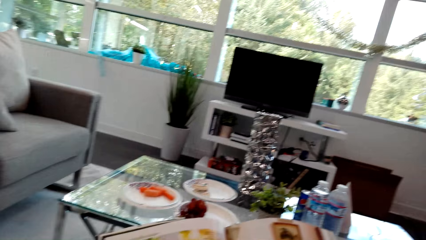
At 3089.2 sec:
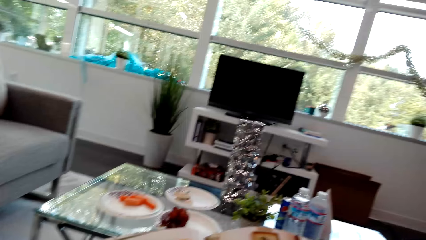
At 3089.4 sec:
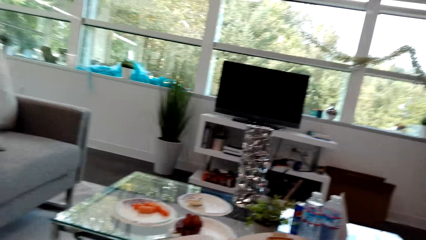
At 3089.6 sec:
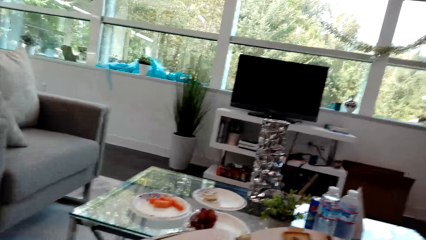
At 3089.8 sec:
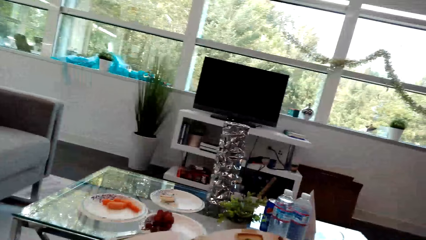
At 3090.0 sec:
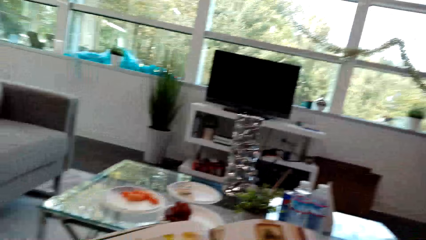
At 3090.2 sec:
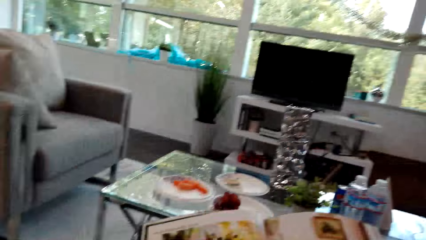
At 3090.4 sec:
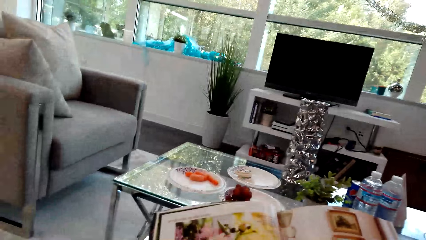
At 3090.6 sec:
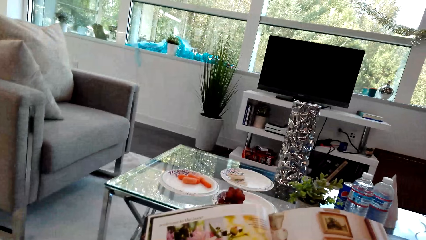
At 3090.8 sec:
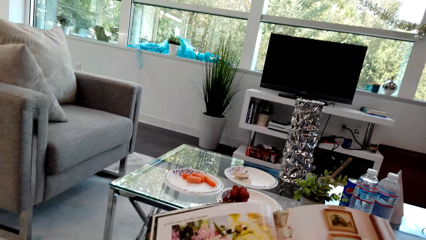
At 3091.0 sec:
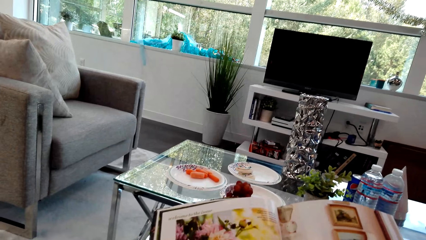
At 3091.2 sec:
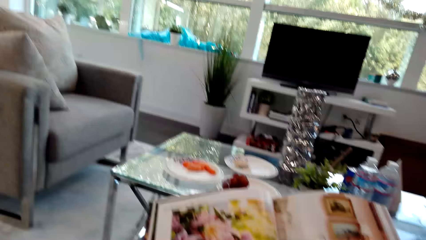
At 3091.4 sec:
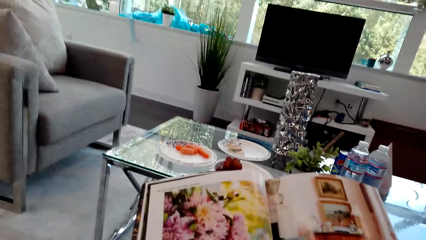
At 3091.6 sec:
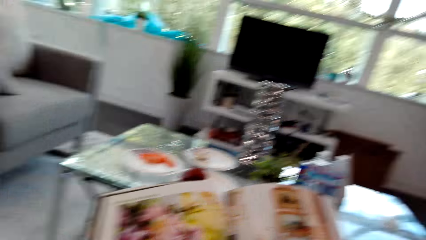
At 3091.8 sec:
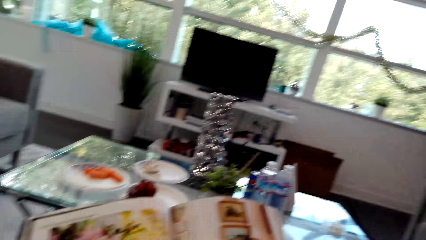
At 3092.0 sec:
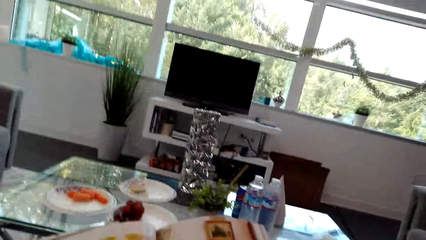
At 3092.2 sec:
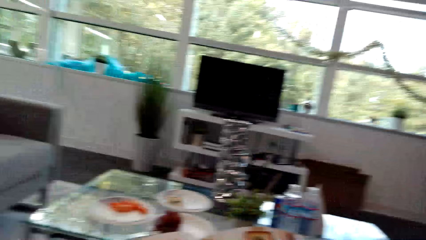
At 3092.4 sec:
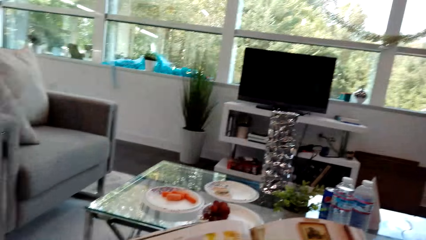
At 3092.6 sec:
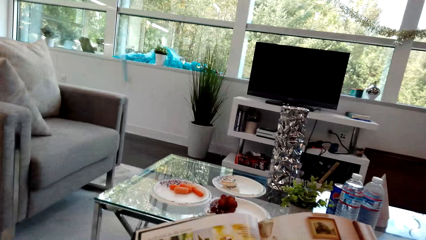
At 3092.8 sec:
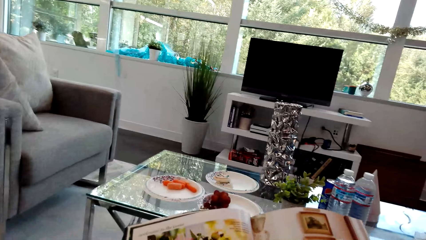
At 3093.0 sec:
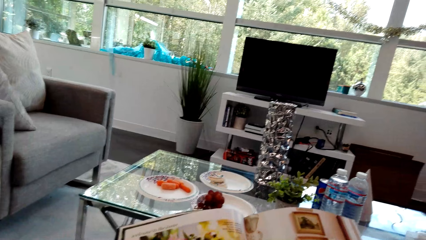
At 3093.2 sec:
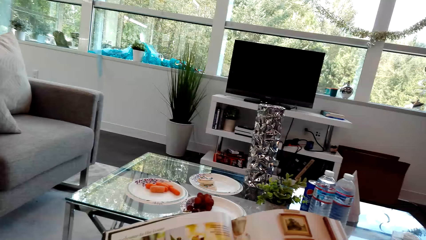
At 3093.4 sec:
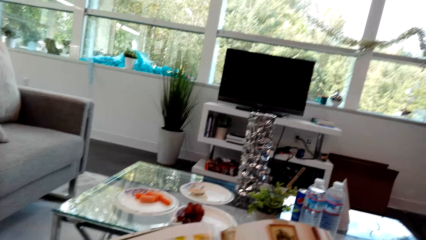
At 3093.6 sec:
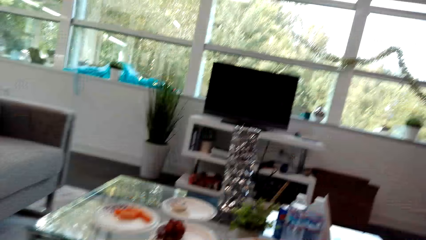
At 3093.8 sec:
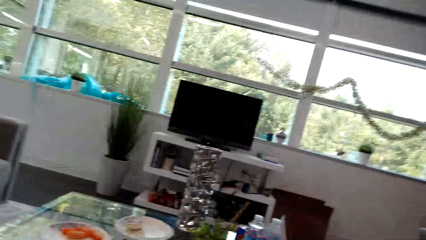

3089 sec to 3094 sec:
The camera wearer rotates the camera.

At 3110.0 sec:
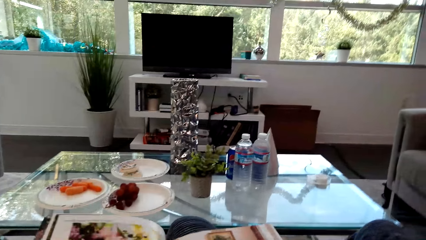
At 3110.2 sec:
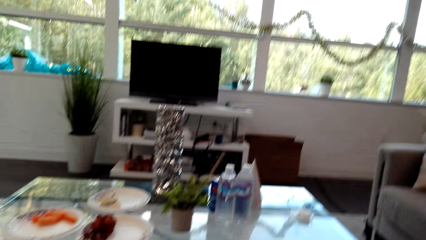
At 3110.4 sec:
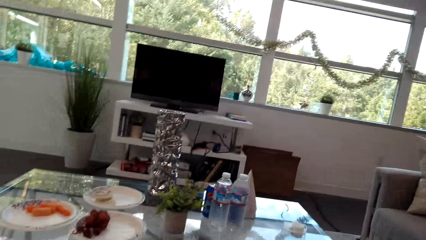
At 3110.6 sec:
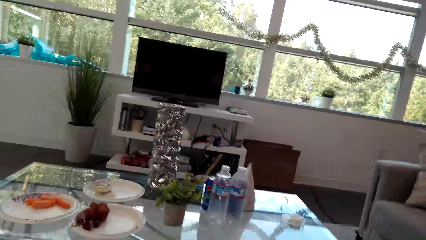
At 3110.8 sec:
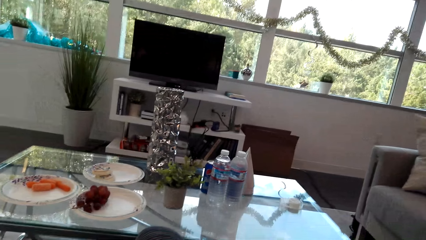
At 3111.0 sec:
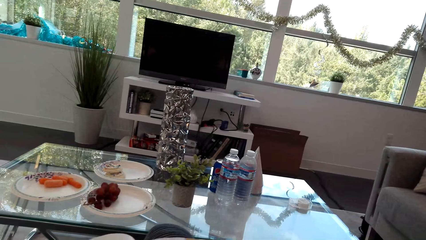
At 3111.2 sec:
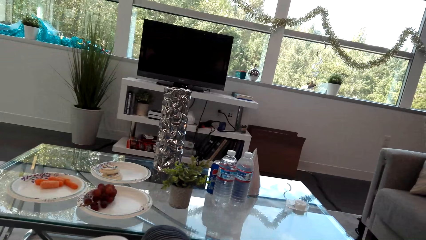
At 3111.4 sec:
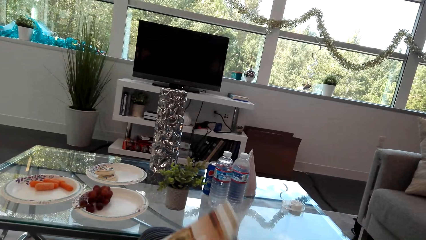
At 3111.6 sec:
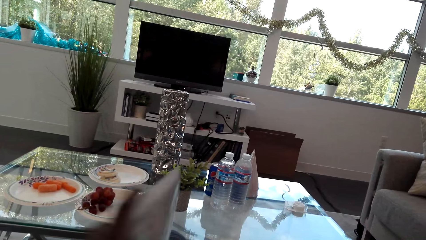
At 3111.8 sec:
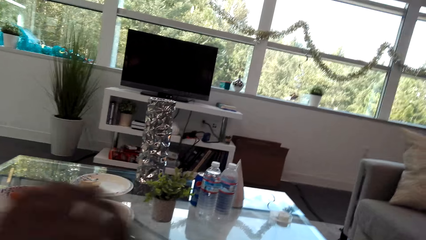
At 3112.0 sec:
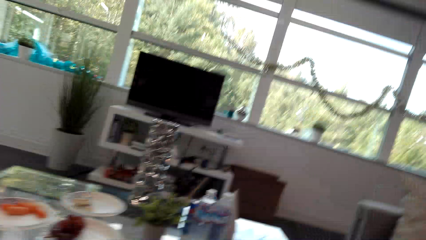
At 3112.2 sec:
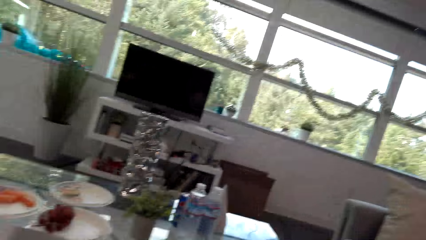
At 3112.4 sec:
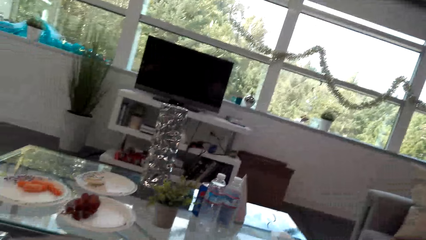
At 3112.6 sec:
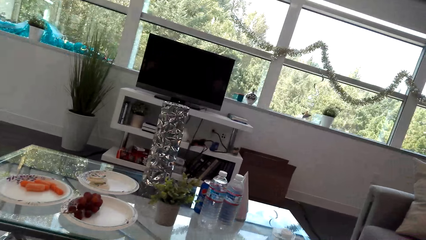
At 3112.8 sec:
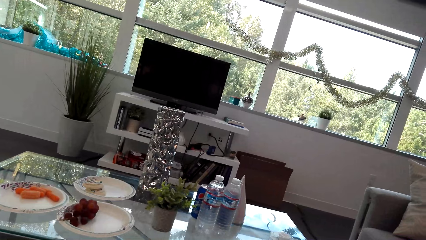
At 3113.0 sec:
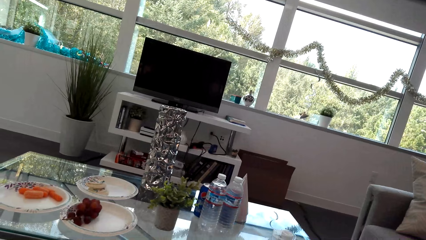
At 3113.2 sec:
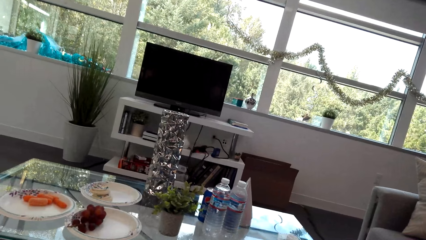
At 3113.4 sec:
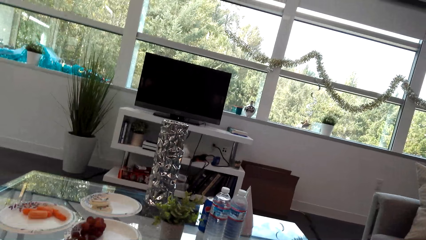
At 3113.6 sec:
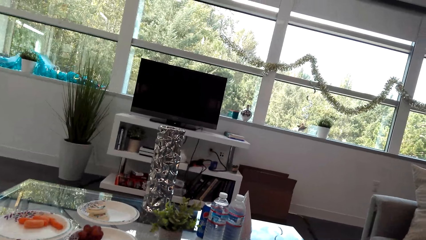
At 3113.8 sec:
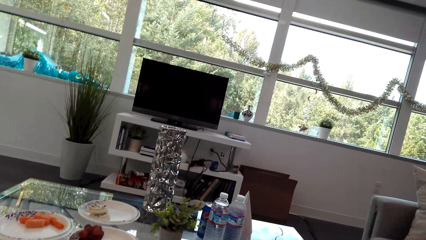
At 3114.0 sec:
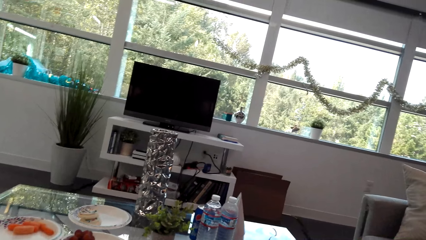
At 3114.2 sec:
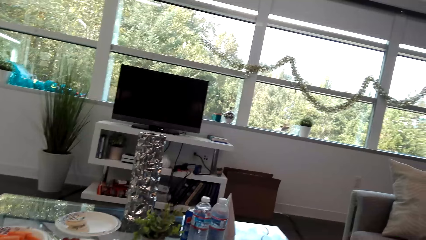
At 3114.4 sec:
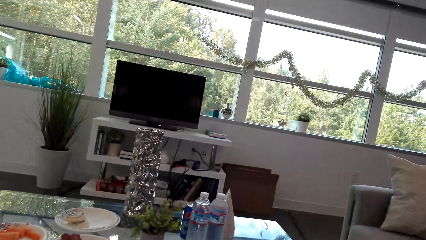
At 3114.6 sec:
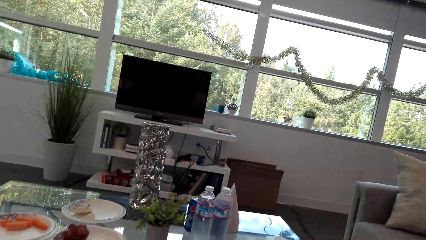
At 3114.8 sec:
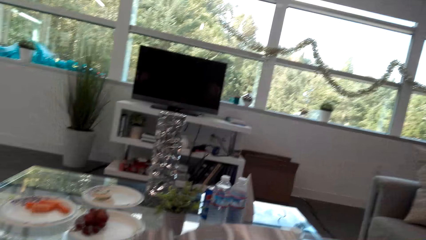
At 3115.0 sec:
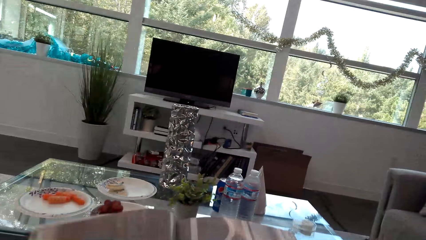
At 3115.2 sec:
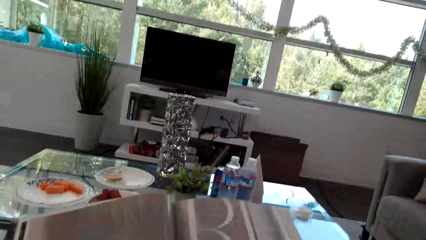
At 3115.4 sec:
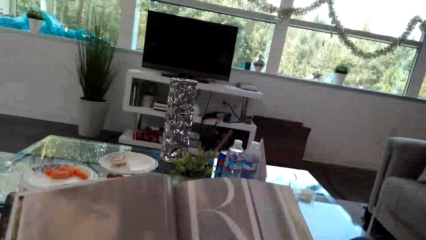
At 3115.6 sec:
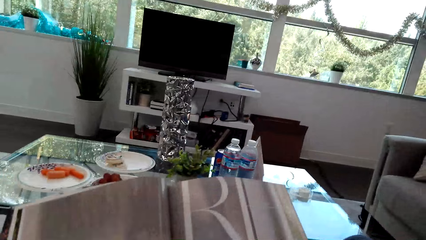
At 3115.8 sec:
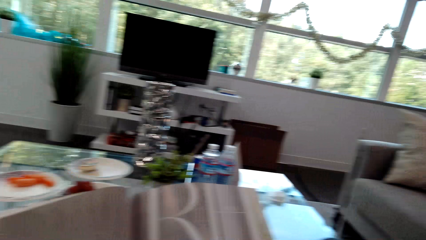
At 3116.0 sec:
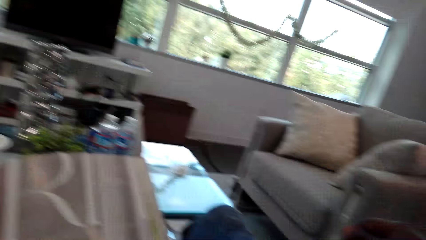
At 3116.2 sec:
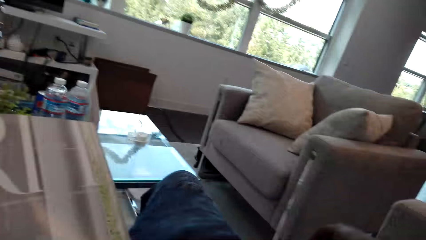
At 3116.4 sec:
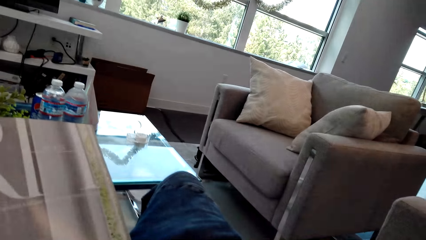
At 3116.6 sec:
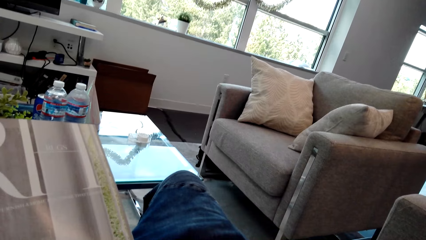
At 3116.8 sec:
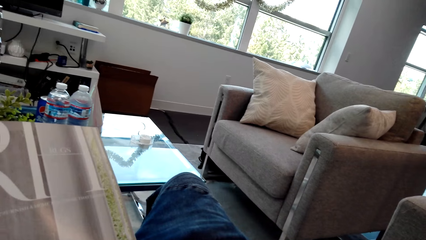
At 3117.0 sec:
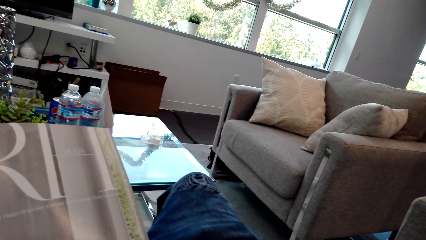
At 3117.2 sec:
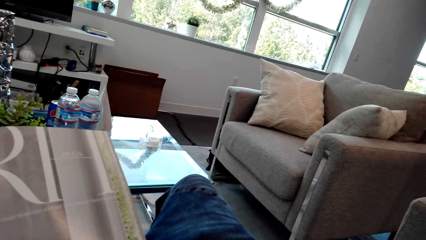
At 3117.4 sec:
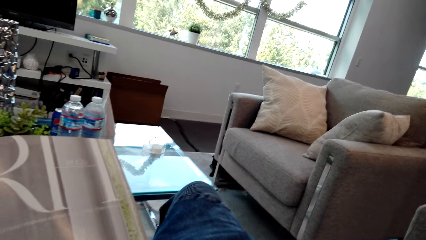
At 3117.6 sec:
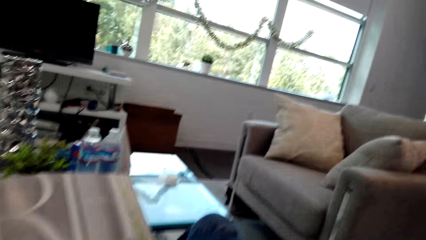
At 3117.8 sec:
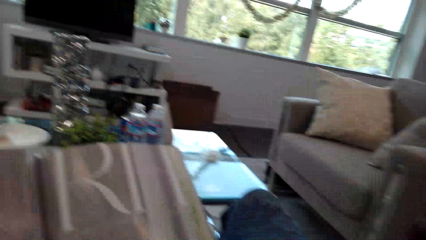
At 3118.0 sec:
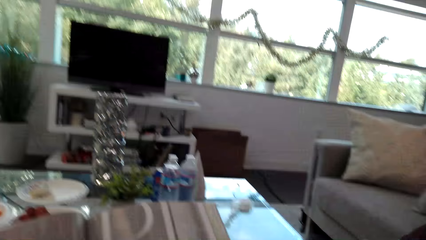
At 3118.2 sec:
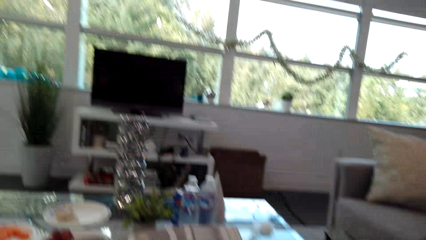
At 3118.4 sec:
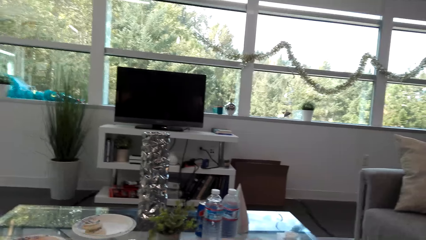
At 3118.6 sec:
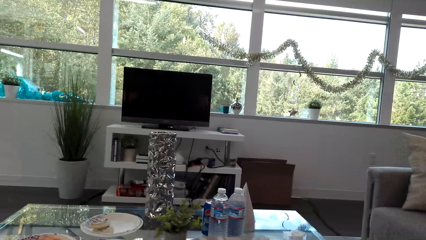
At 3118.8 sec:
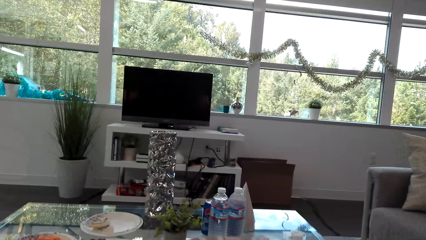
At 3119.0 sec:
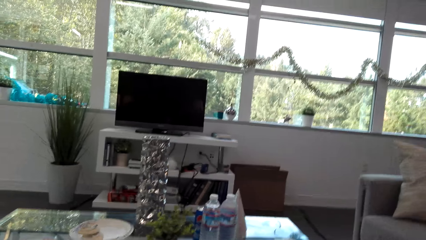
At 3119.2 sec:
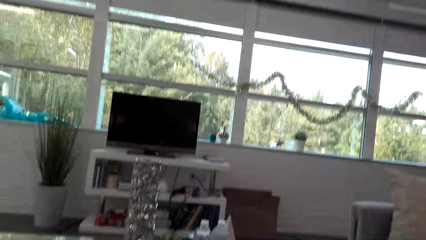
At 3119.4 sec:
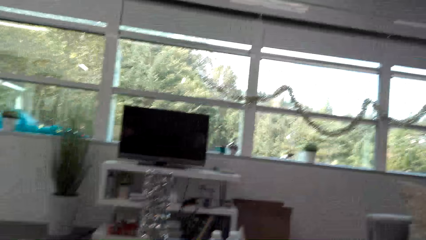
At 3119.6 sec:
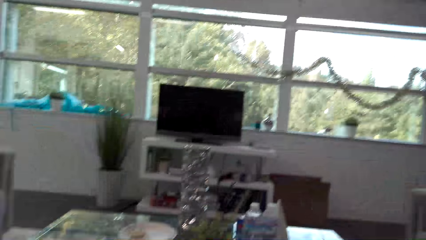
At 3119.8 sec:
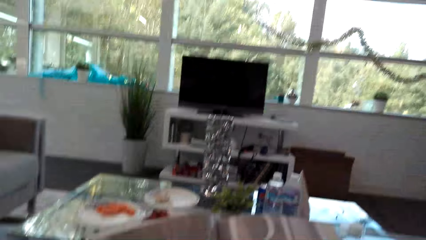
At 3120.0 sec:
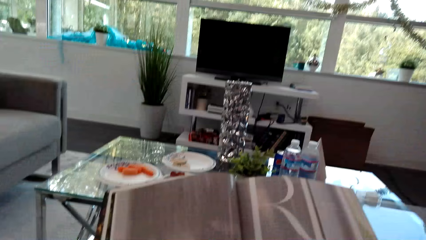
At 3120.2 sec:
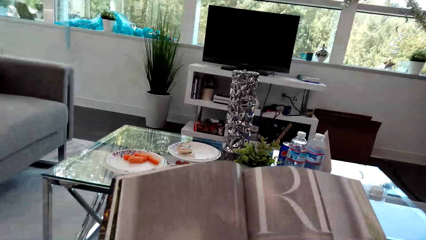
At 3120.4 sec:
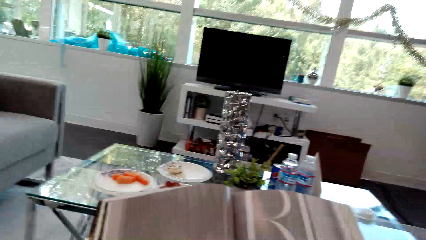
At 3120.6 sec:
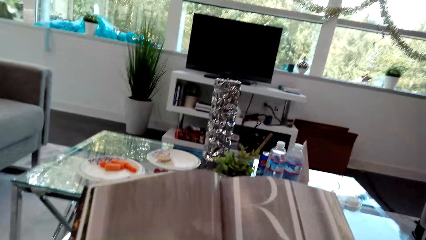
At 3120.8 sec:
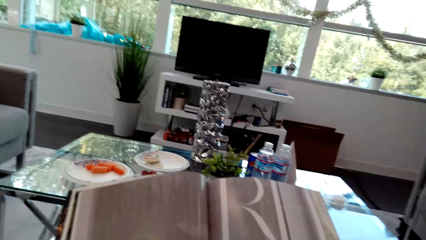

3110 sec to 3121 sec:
The camera wearer peruses a book. They look around the house. They read the book.
